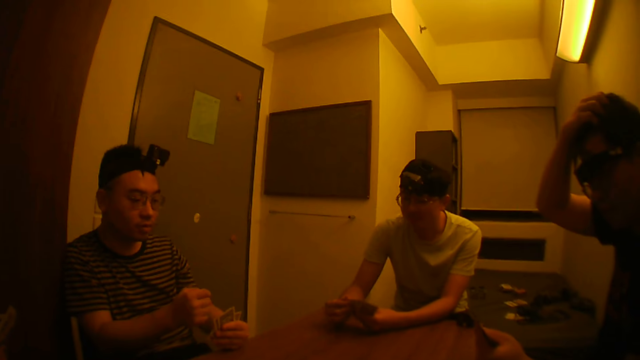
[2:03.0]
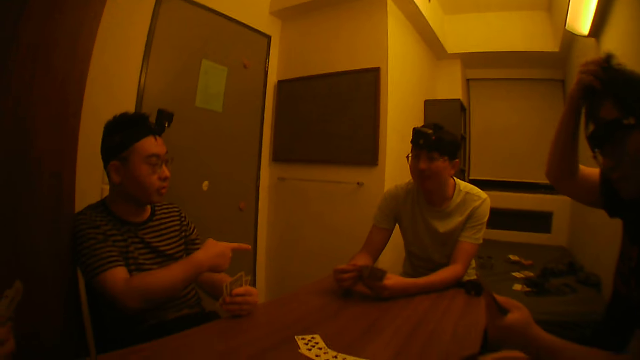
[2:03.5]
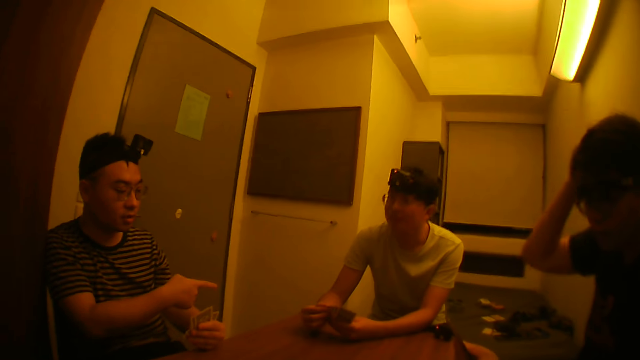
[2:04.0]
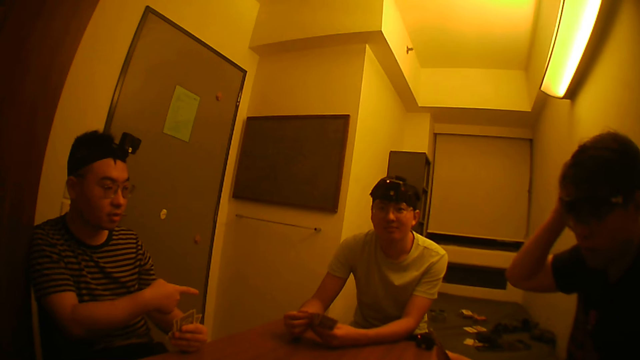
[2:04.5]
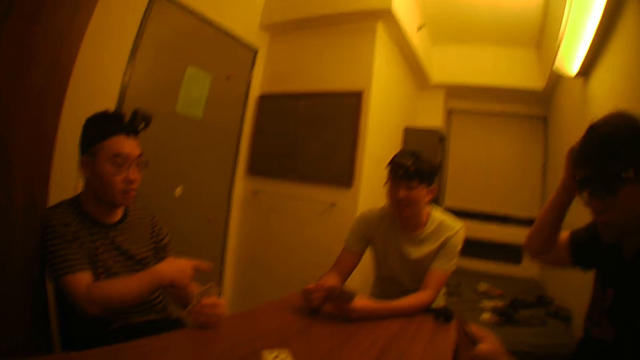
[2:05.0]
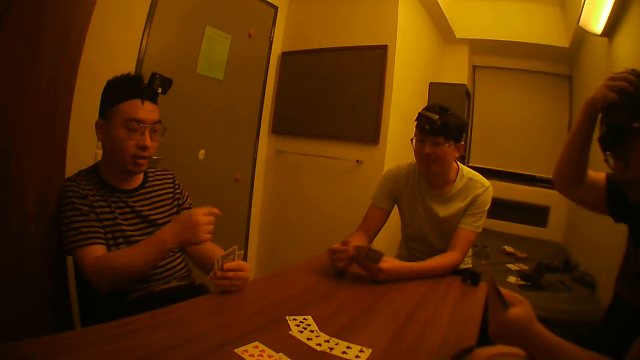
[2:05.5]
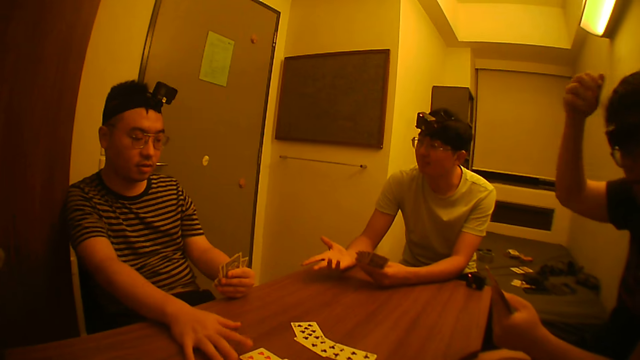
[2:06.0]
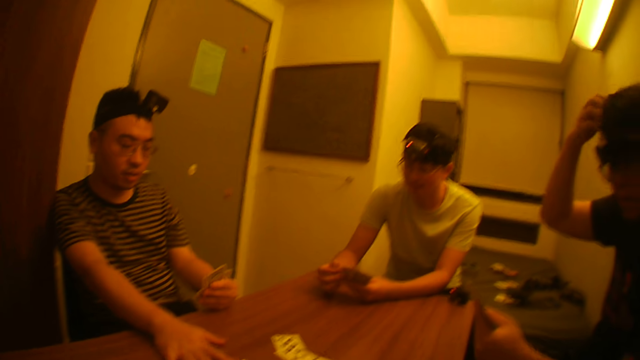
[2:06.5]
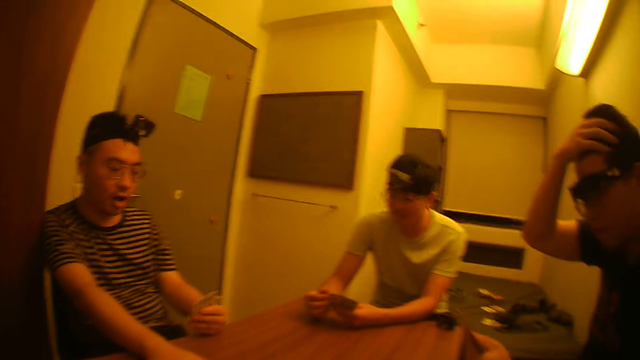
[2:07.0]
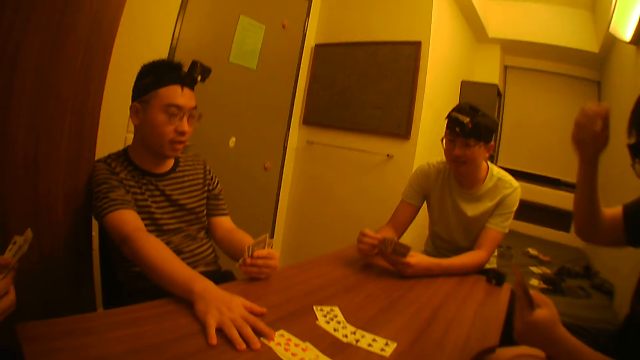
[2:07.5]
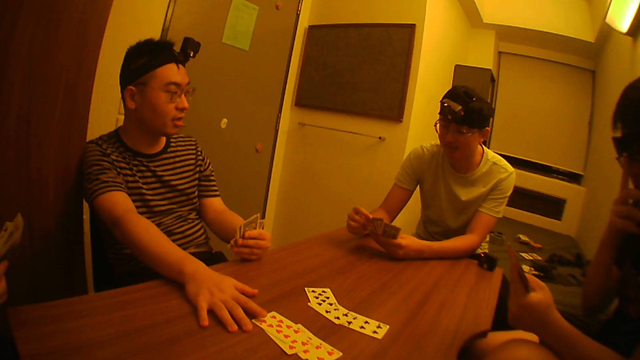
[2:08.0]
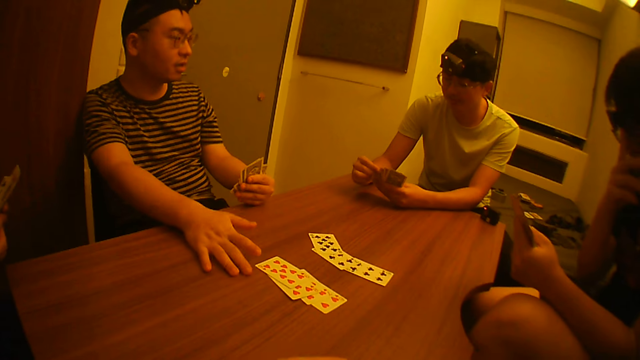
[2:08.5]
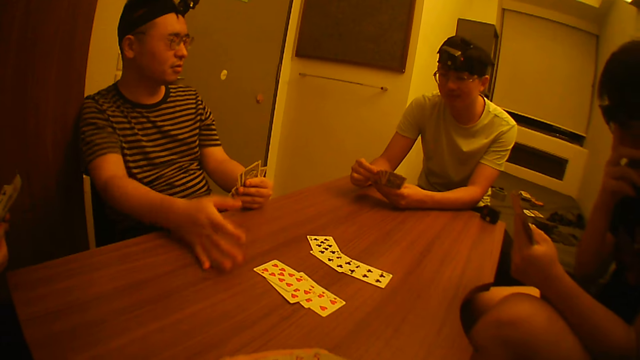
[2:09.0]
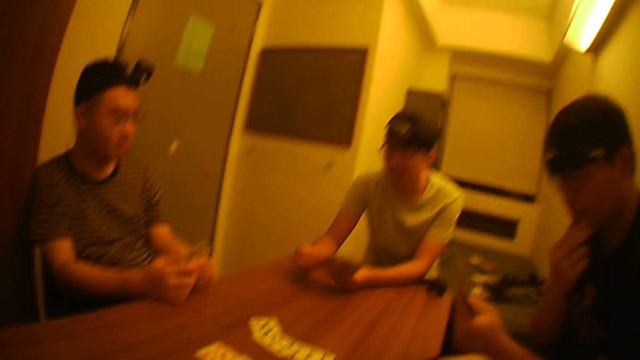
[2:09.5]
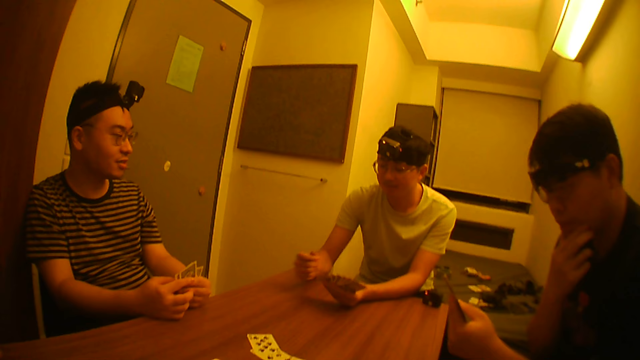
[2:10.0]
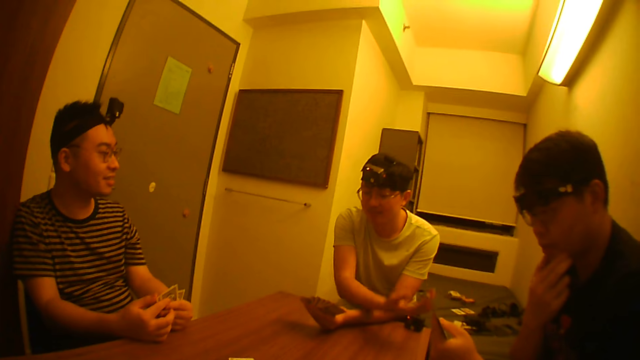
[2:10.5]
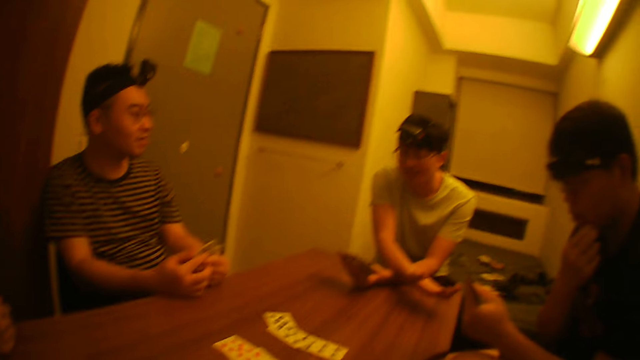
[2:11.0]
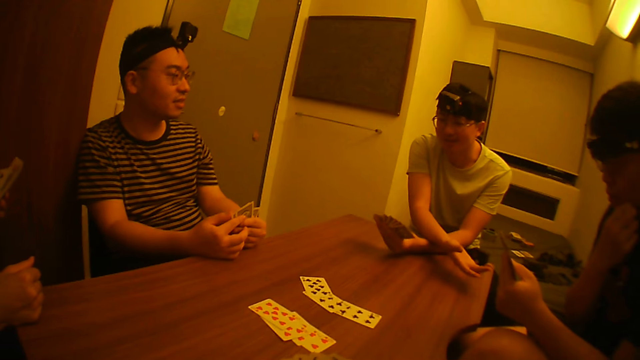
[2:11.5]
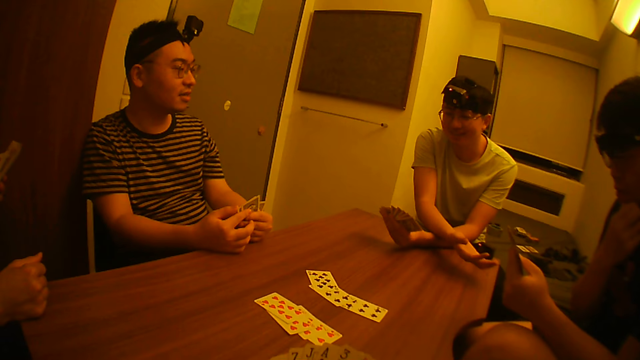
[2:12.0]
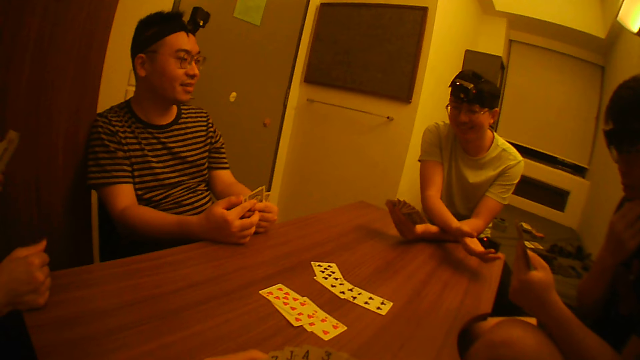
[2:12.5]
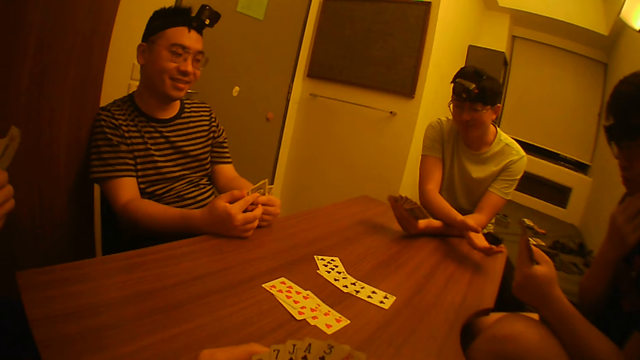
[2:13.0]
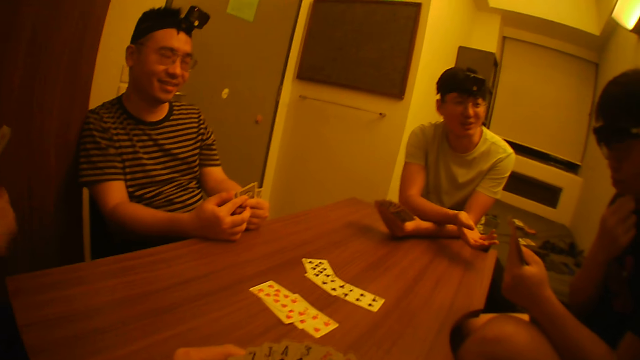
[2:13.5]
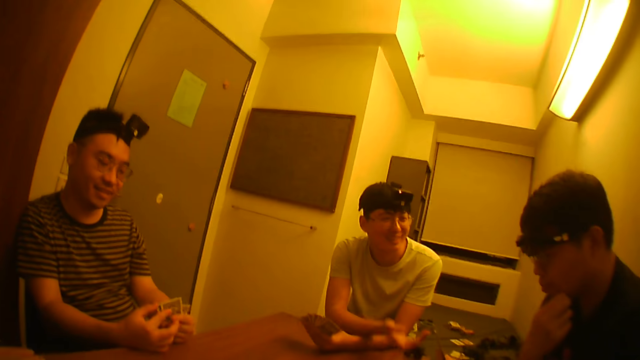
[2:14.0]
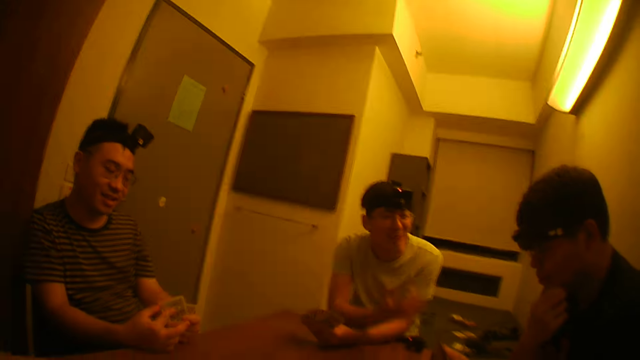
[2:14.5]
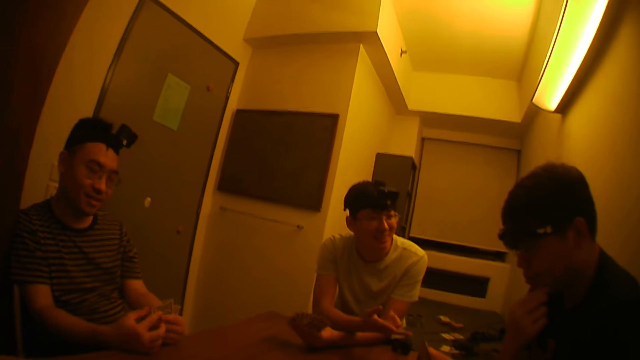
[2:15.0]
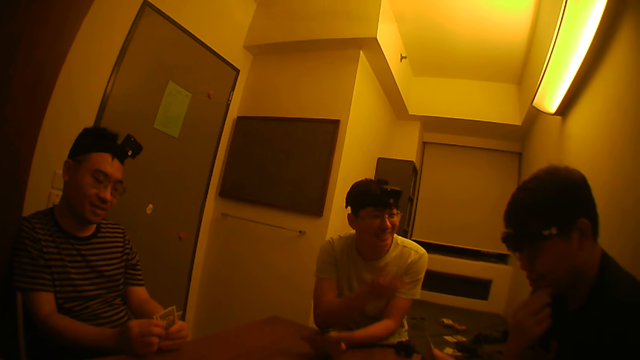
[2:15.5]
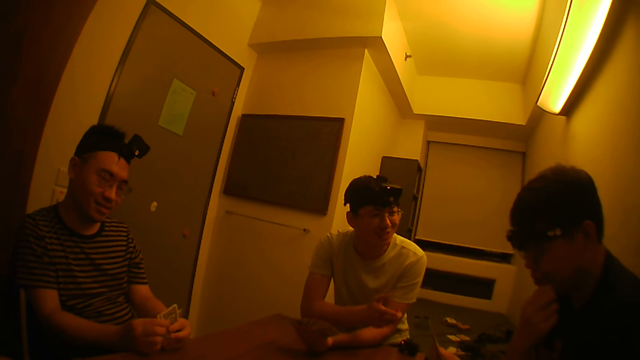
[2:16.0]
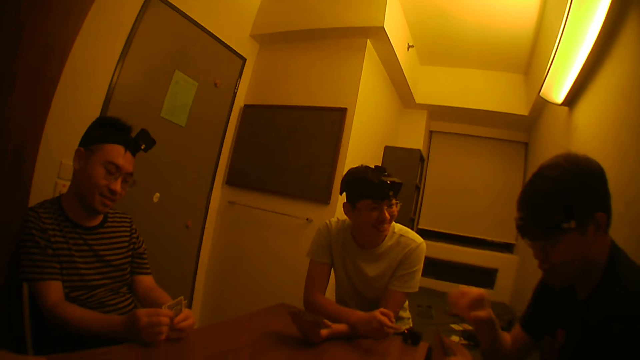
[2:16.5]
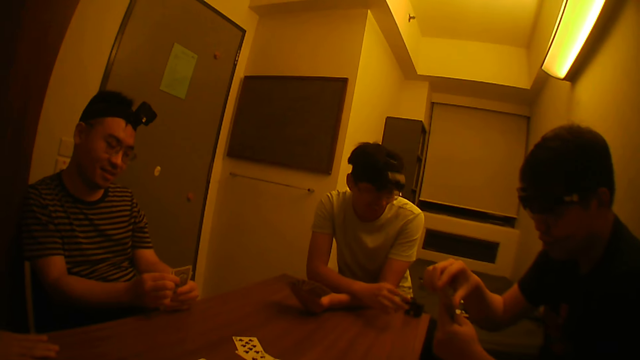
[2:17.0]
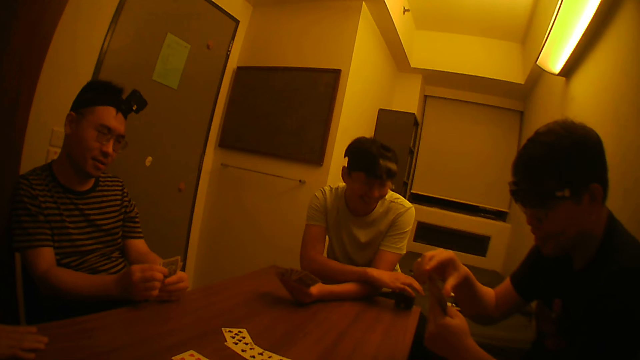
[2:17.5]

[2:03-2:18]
A man communicates with another man. The other man stretches the hand to a third man.

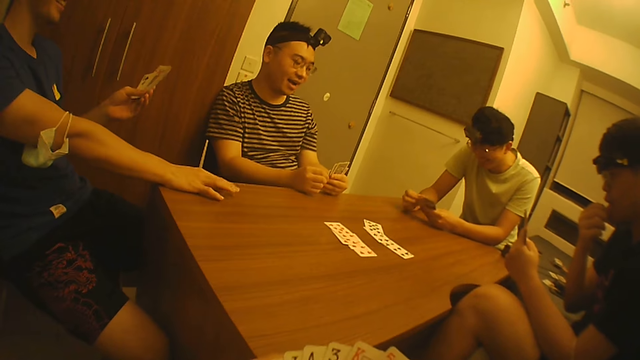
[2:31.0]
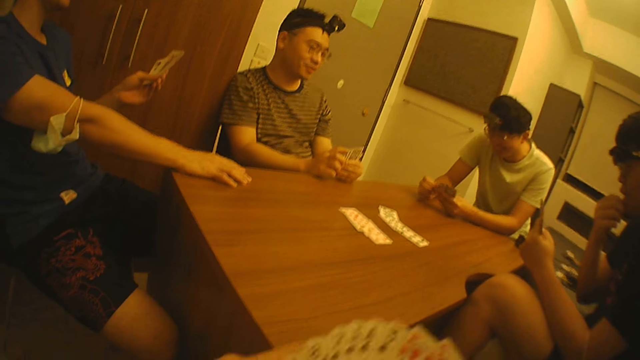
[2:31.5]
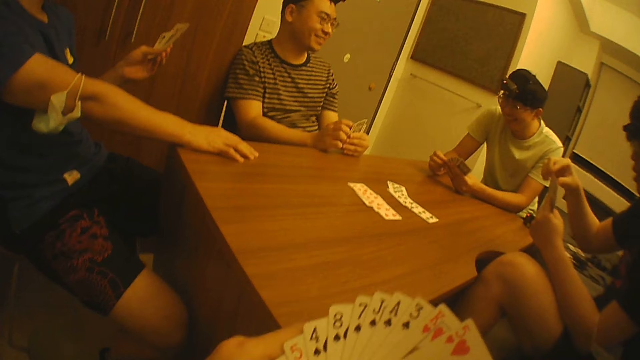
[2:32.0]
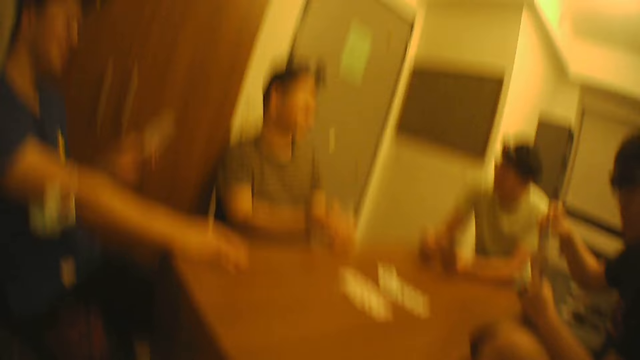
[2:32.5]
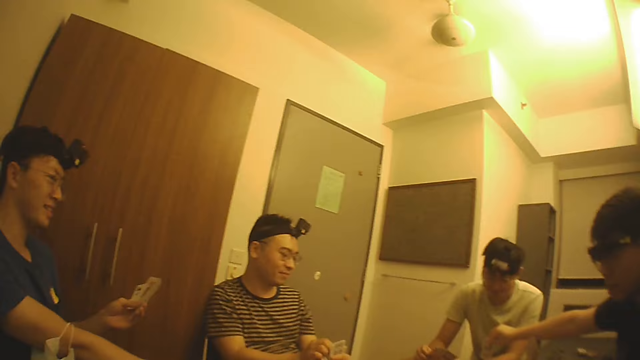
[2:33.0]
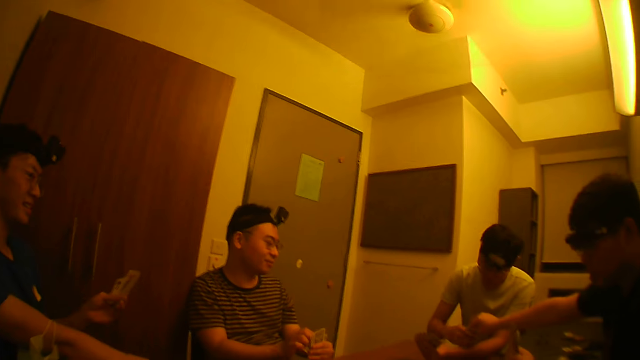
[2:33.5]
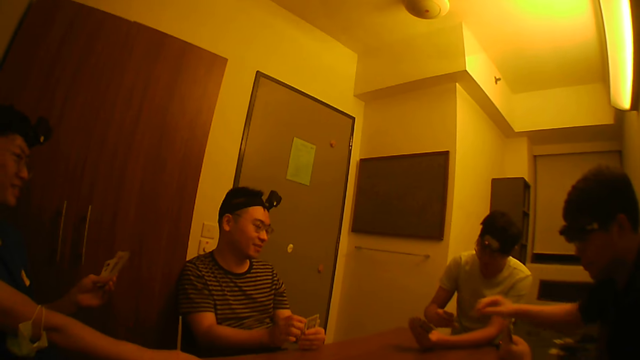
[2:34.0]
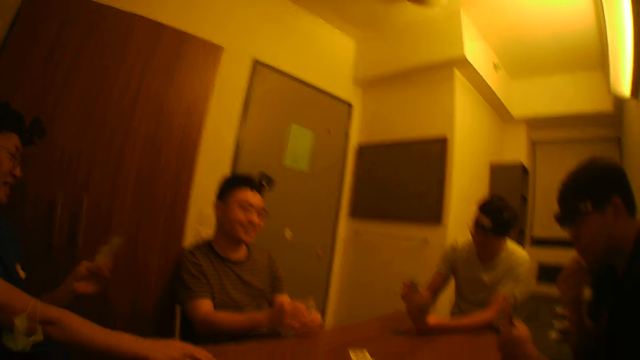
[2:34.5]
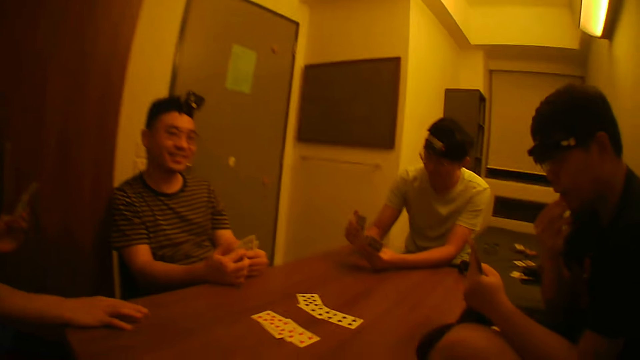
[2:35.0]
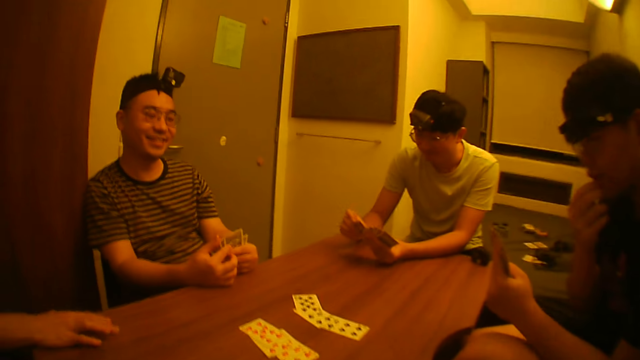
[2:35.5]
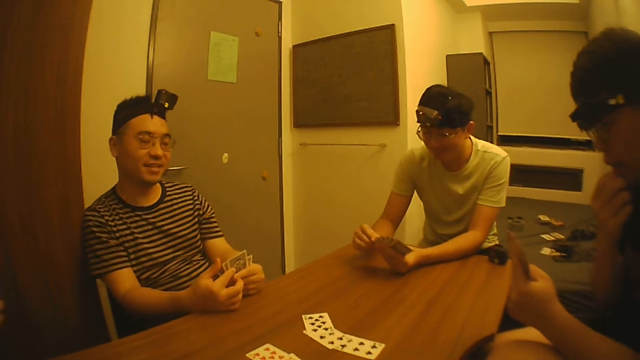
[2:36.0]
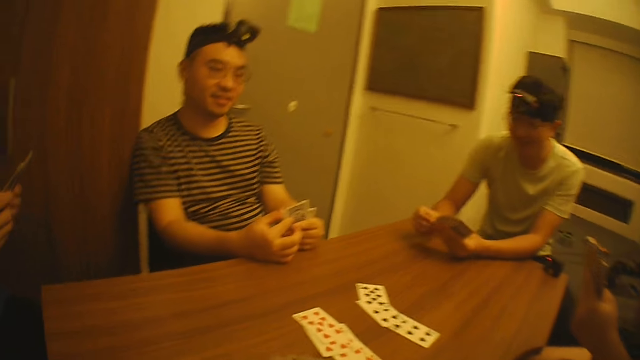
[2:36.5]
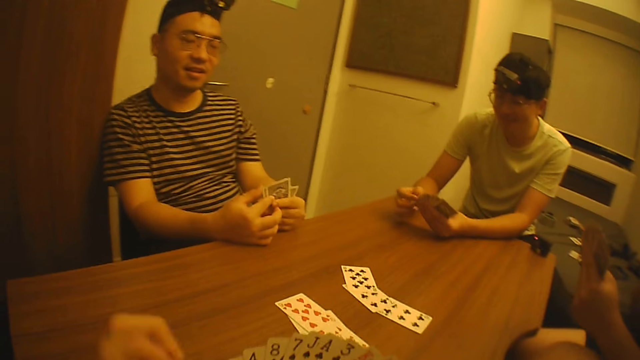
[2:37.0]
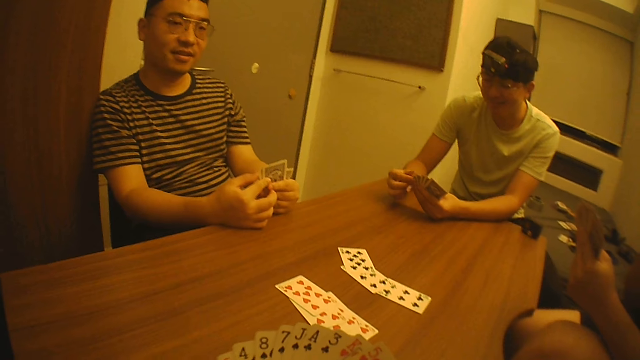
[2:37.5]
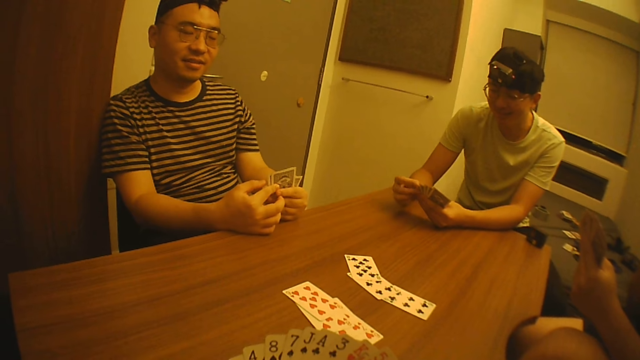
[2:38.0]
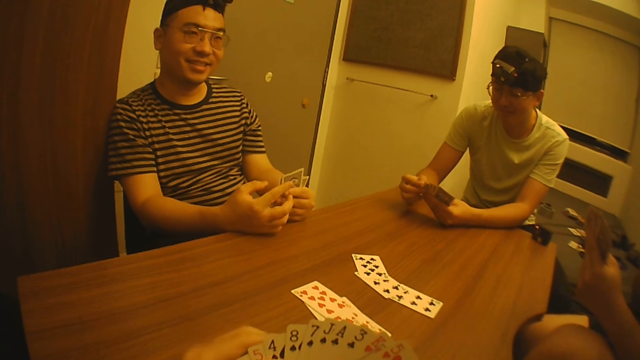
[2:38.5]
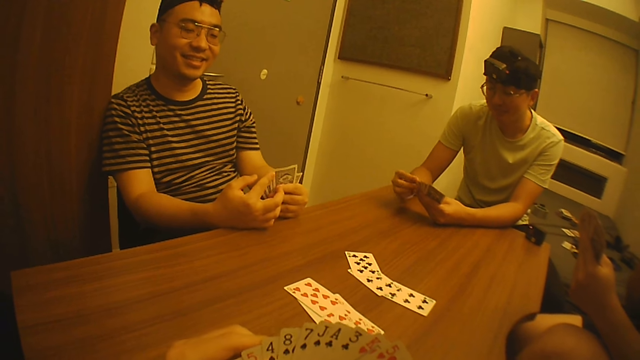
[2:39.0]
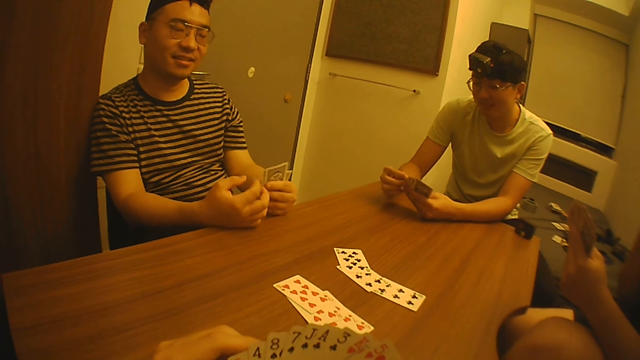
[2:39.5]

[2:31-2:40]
A man gives a card to another man.
